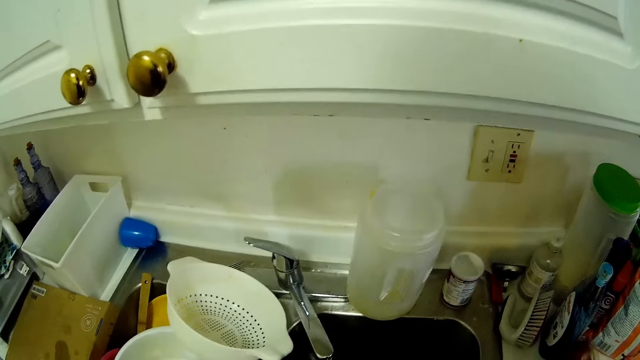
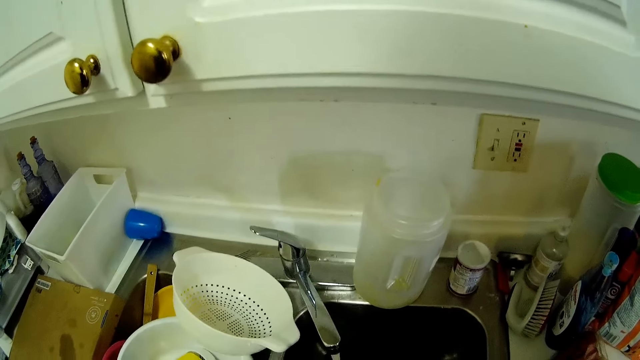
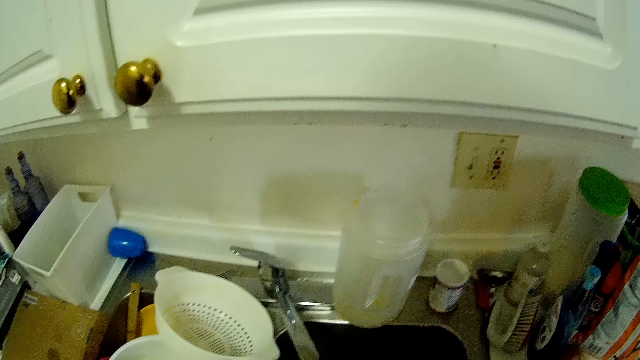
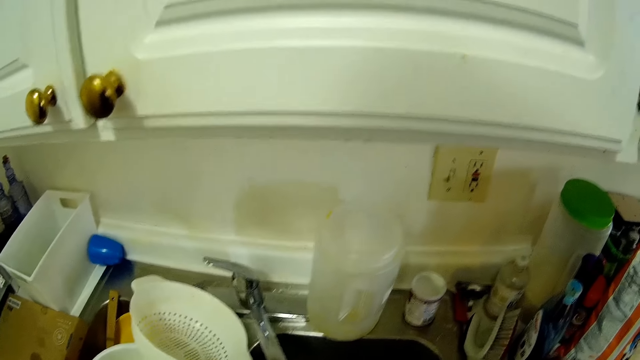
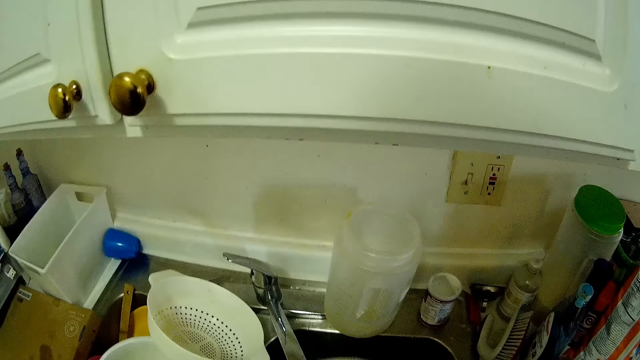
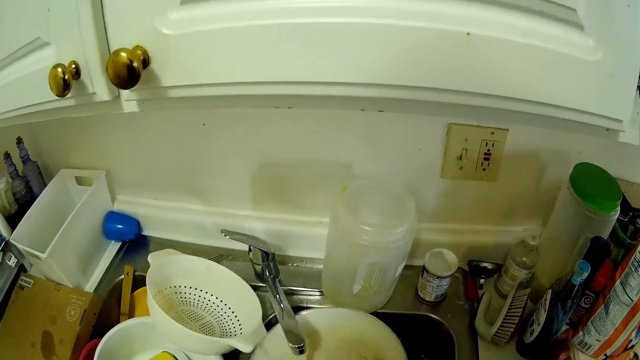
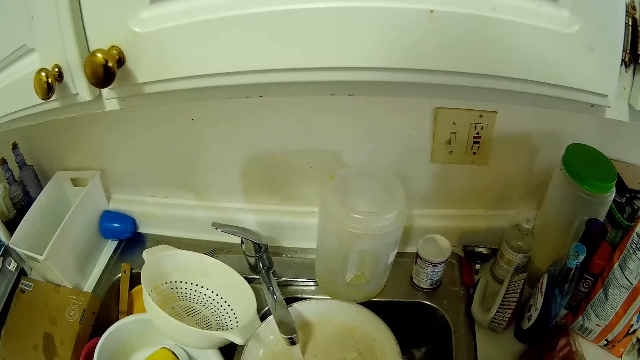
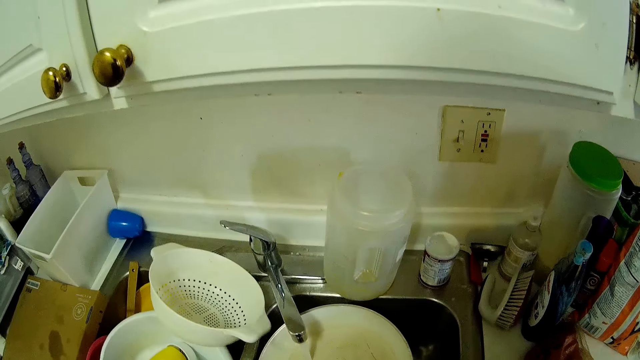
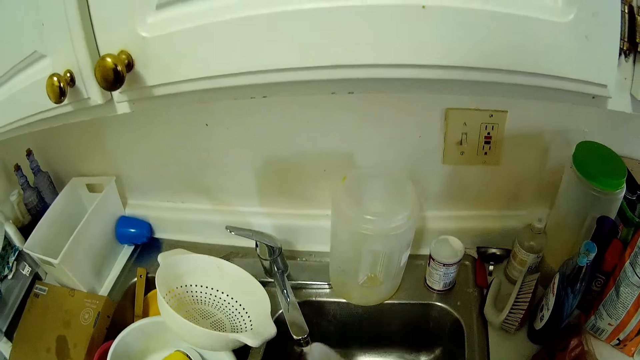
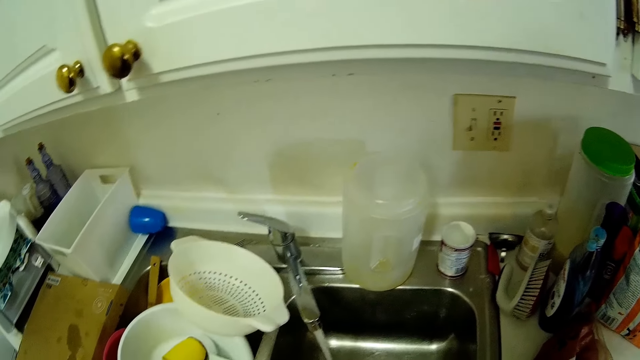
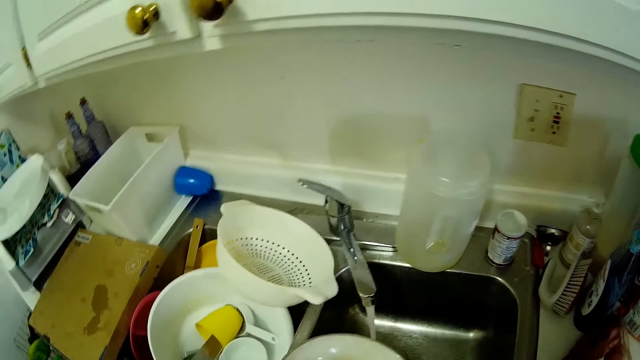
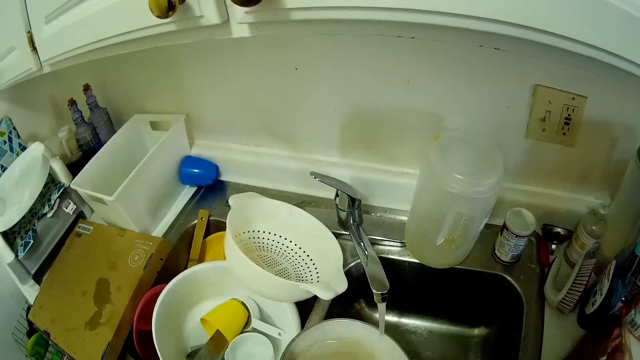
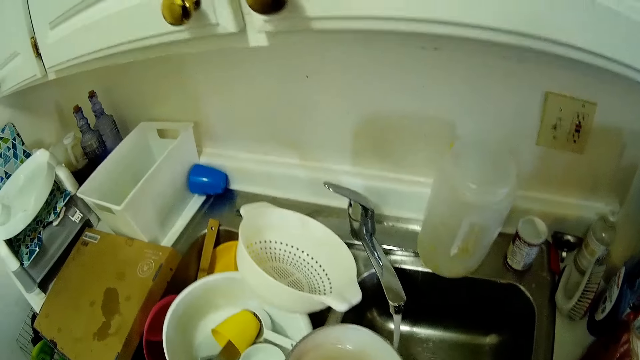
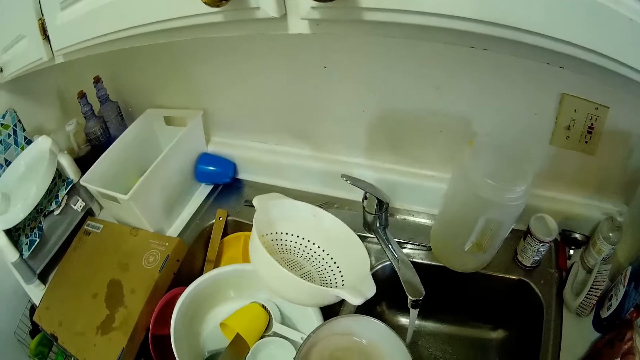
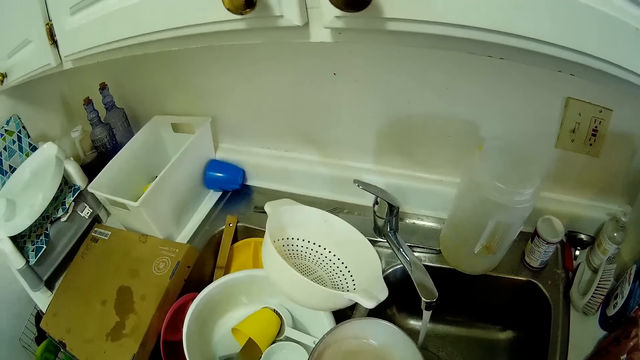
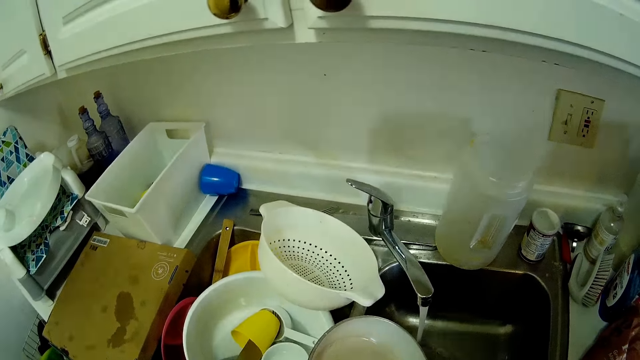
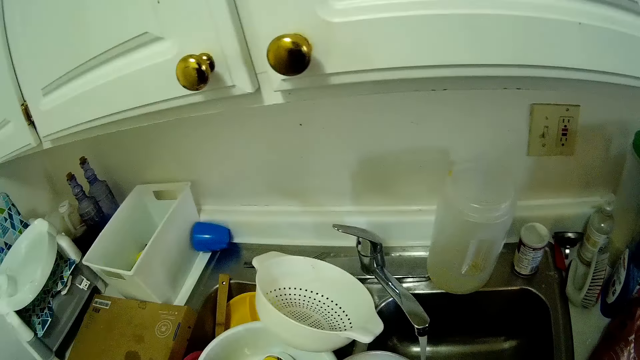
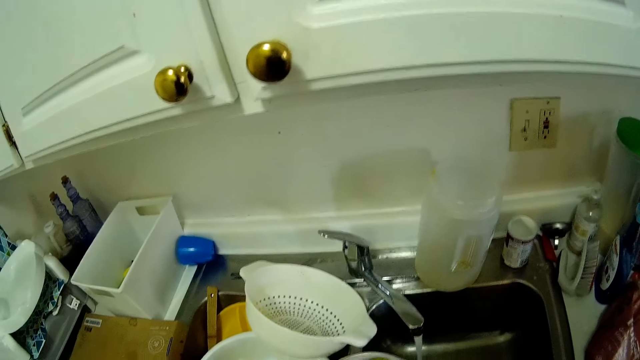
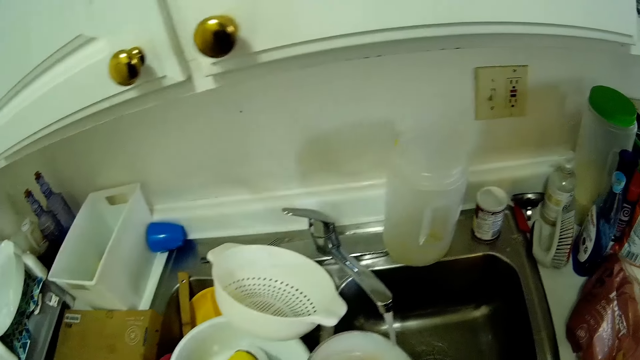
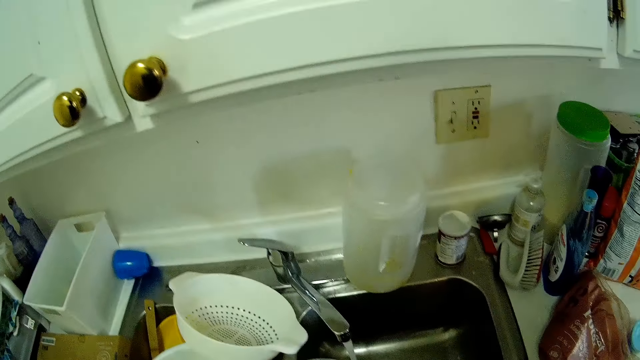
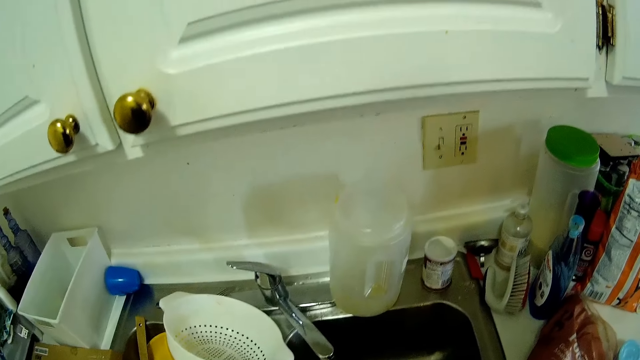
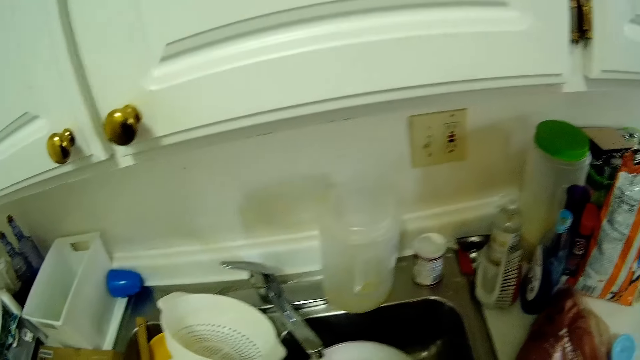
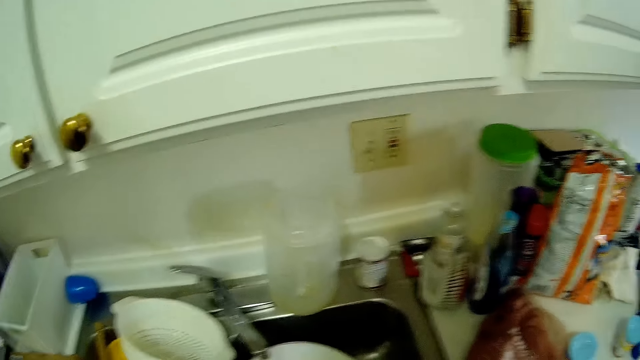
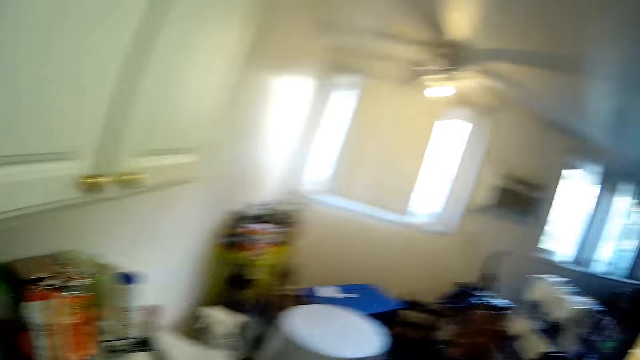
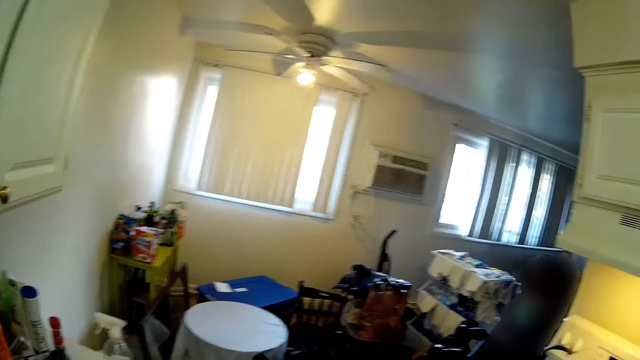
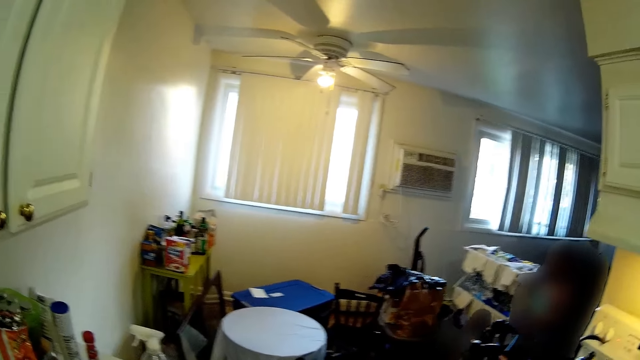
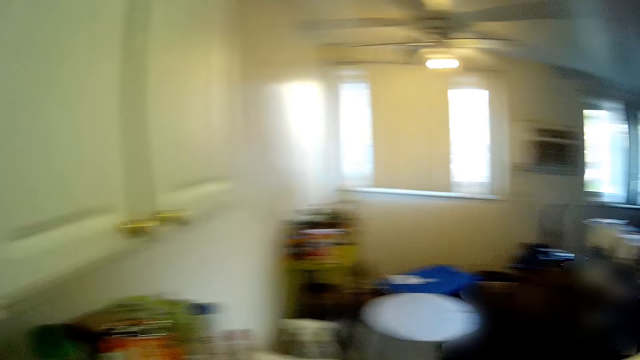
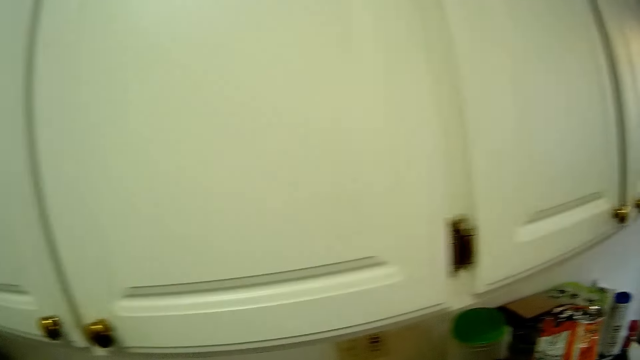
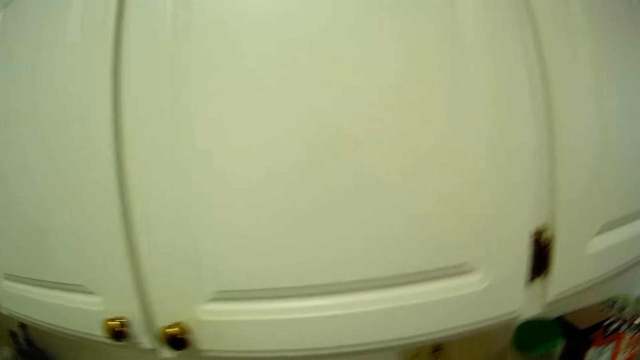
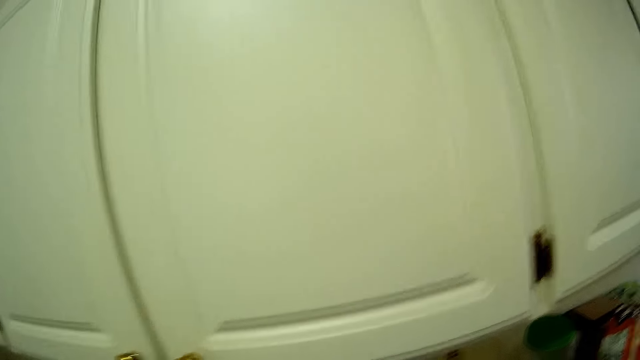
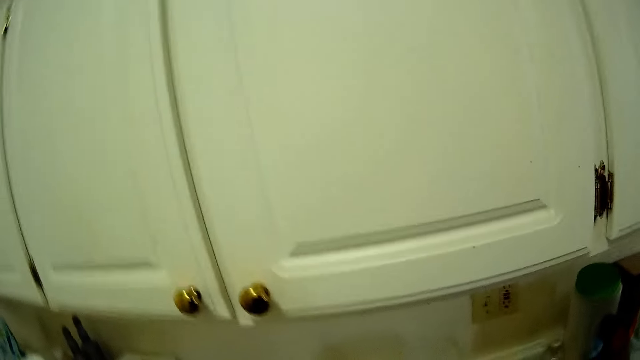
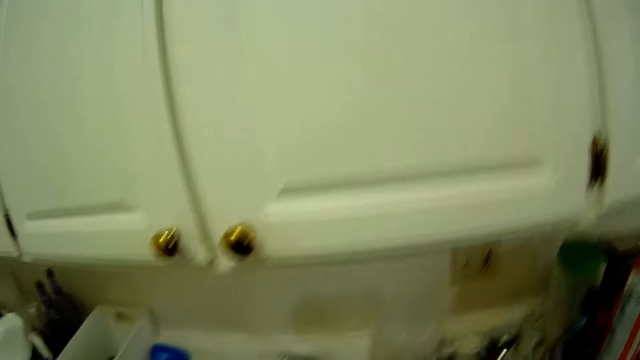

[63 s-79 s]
The camera wearer rinses the plate inside the sink with both hands. A girl speaks to the camera wearer. The camera wearer speaks to the girl.

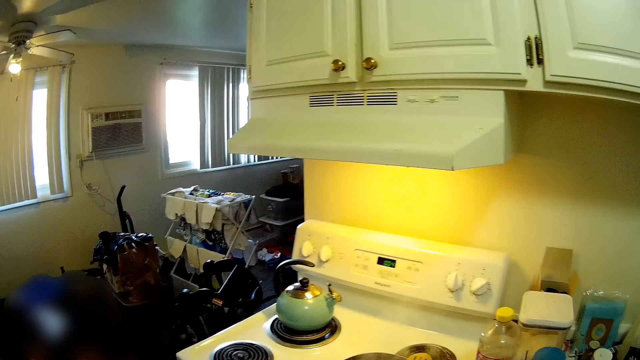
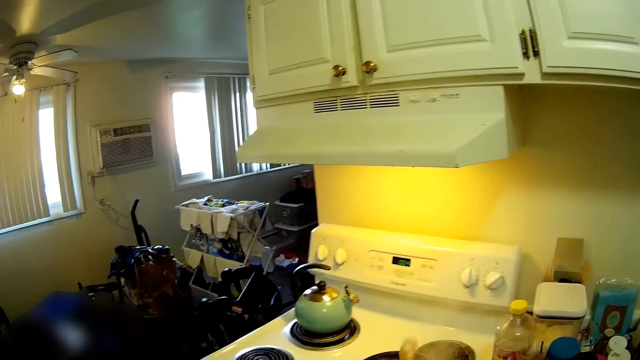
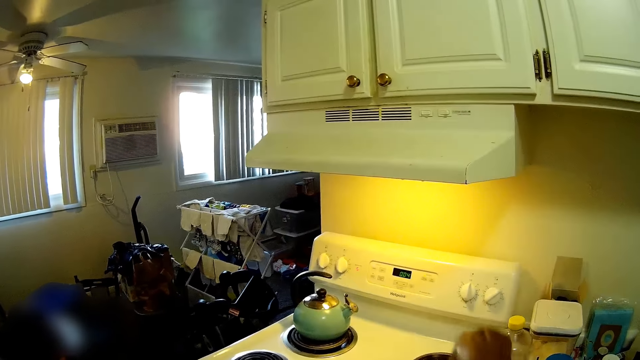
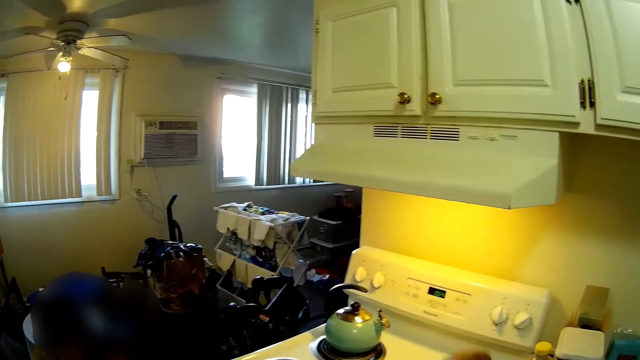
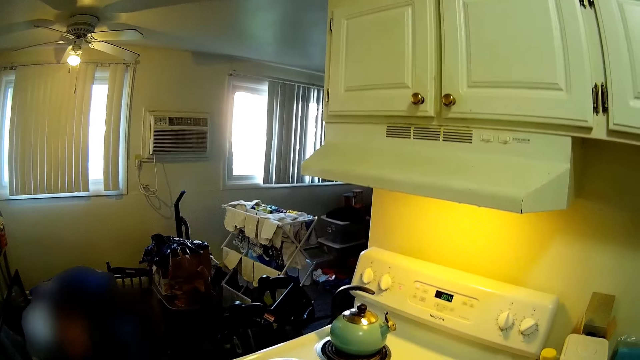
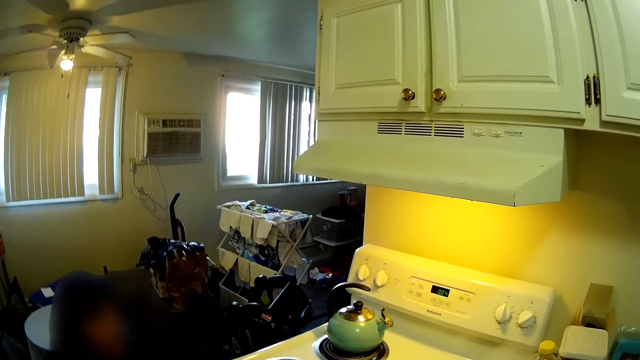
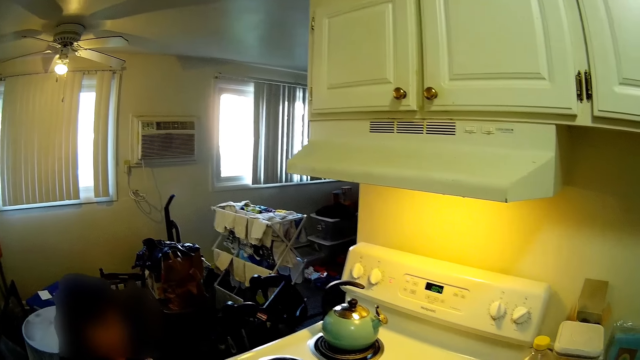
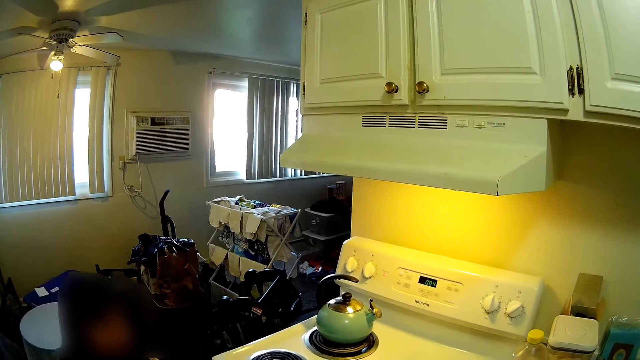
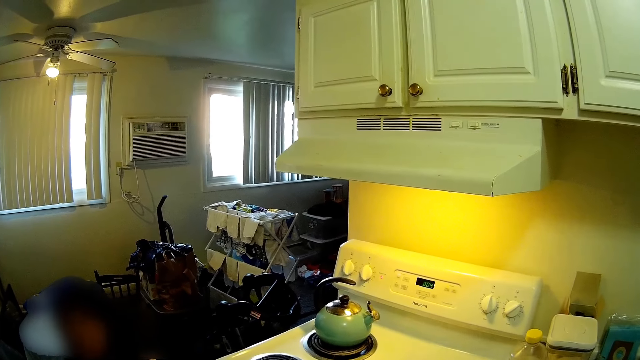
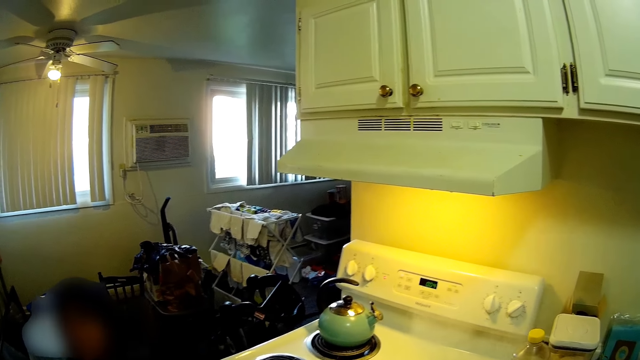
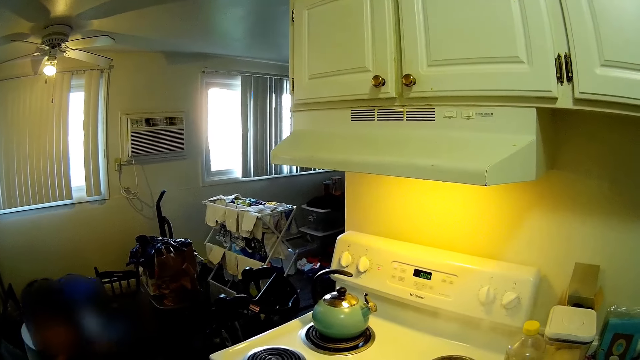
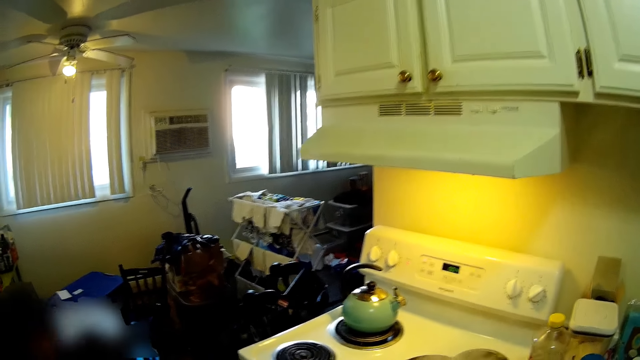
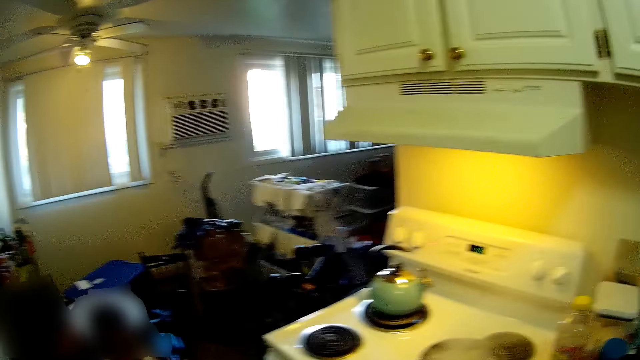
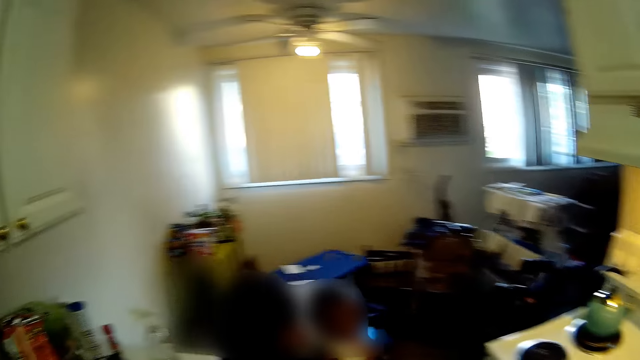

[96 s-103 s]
The camera wearer stirs the pot of soup with the spoon in her right hand.
